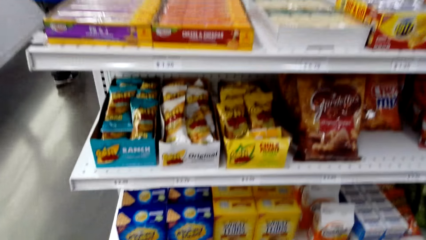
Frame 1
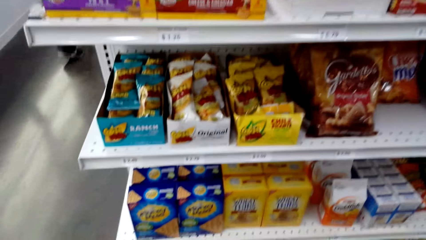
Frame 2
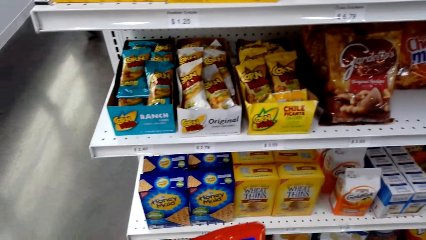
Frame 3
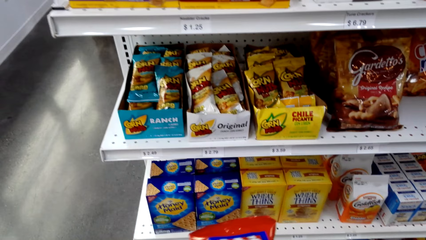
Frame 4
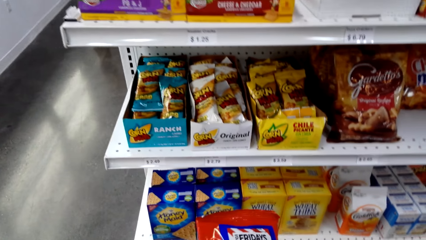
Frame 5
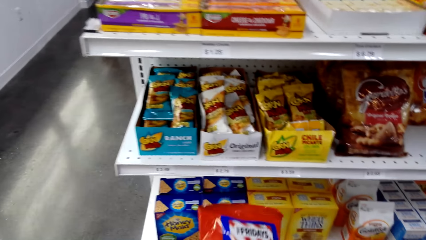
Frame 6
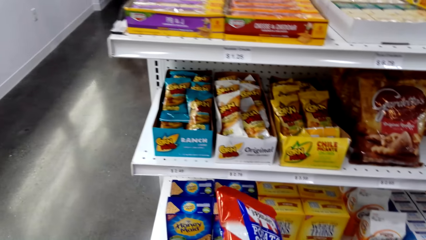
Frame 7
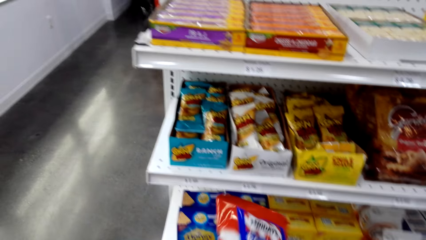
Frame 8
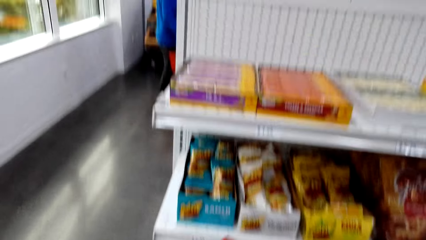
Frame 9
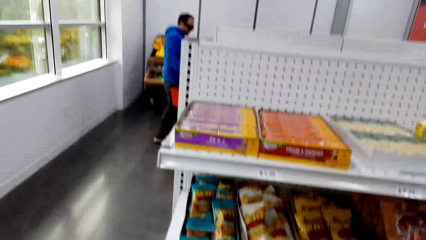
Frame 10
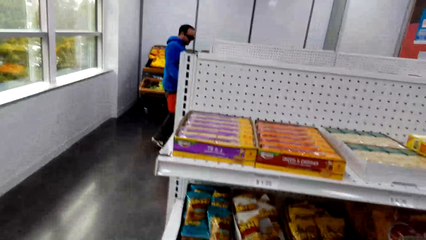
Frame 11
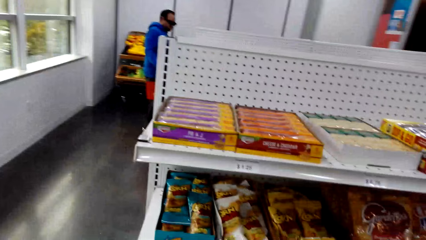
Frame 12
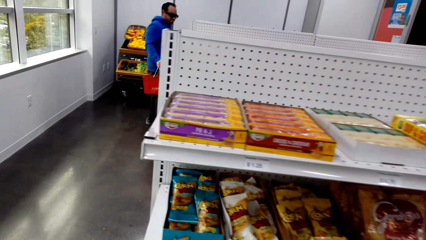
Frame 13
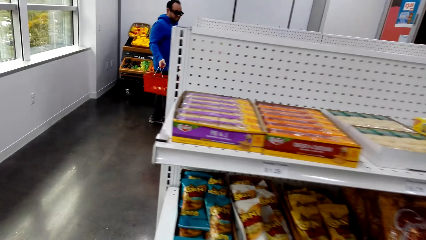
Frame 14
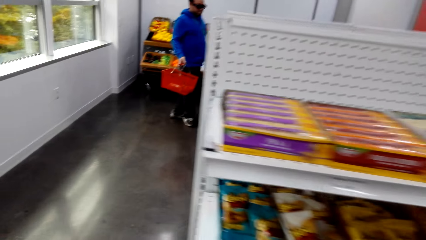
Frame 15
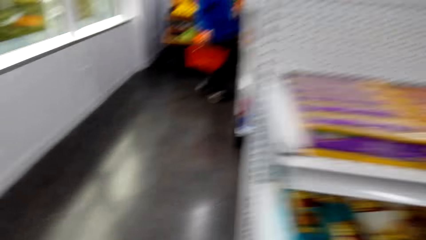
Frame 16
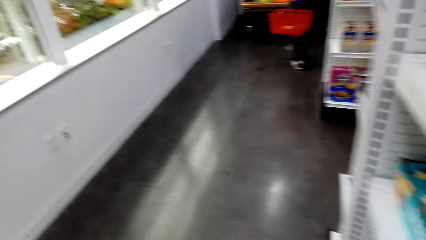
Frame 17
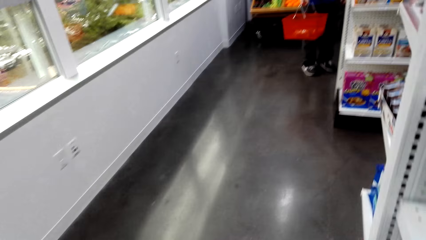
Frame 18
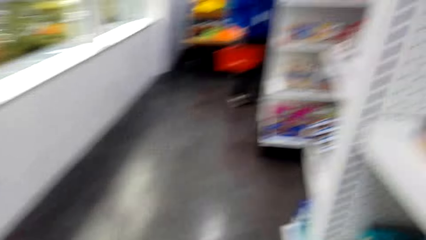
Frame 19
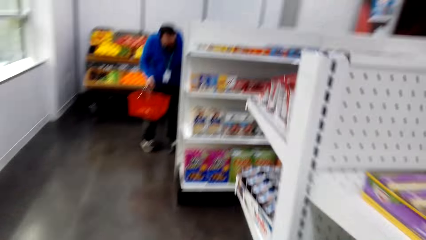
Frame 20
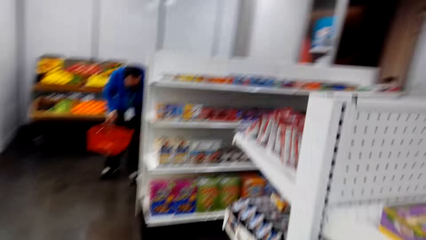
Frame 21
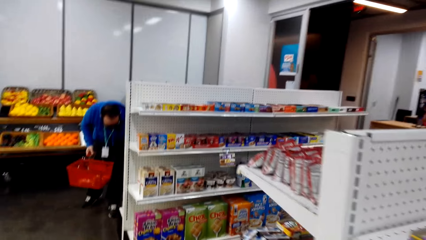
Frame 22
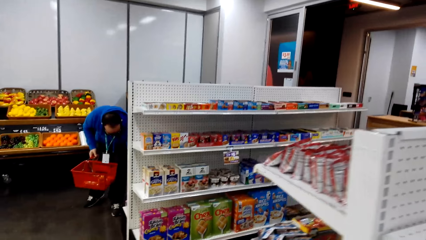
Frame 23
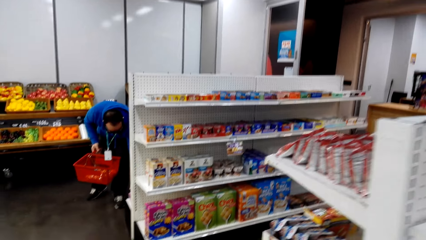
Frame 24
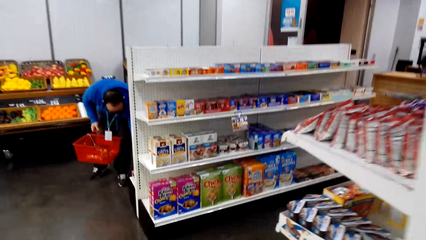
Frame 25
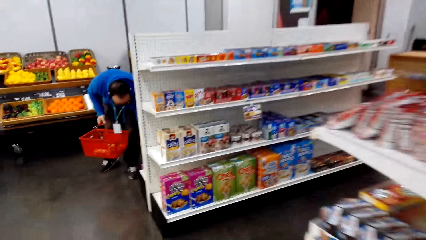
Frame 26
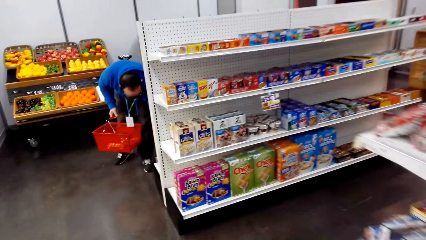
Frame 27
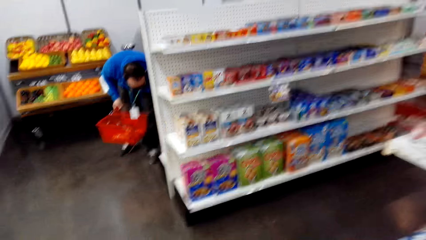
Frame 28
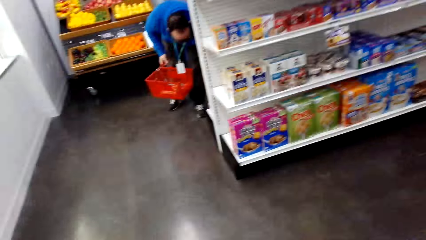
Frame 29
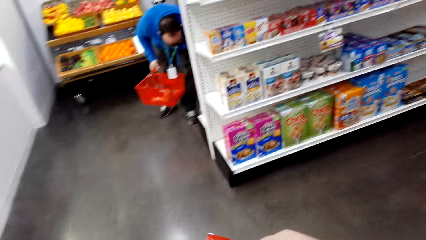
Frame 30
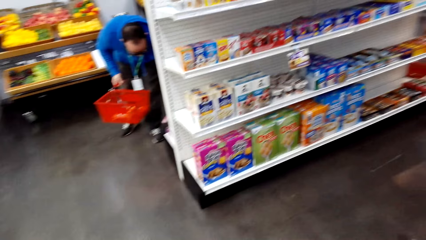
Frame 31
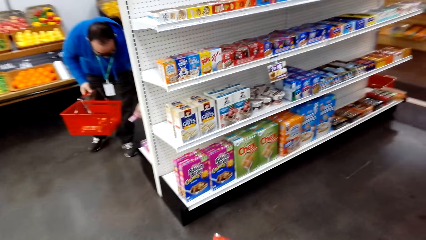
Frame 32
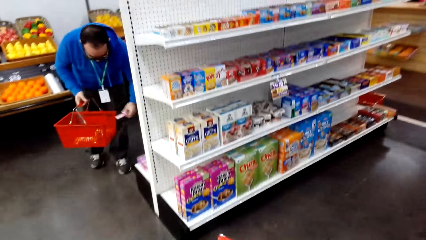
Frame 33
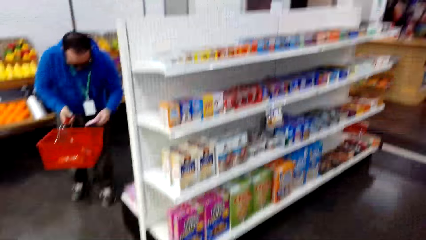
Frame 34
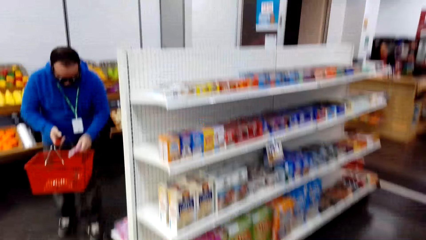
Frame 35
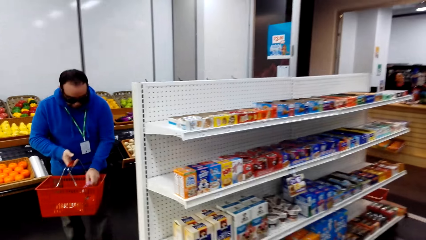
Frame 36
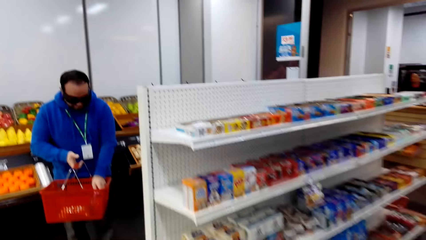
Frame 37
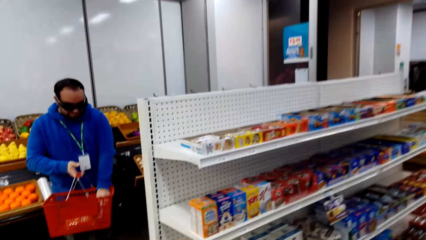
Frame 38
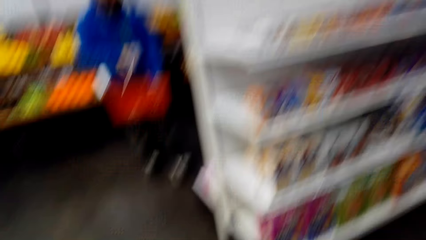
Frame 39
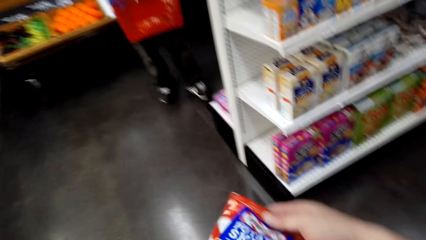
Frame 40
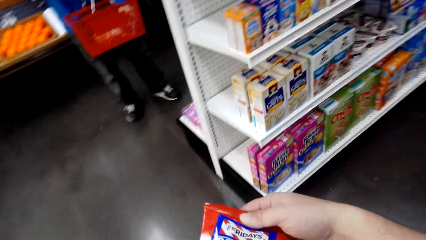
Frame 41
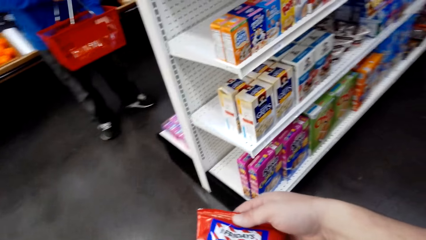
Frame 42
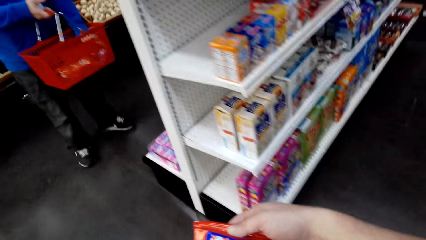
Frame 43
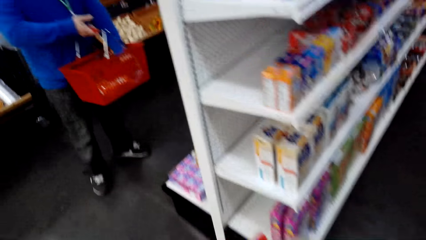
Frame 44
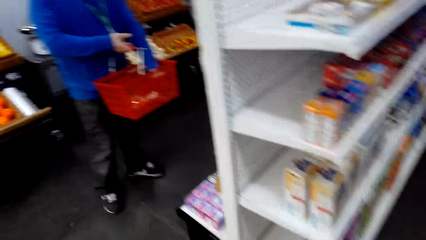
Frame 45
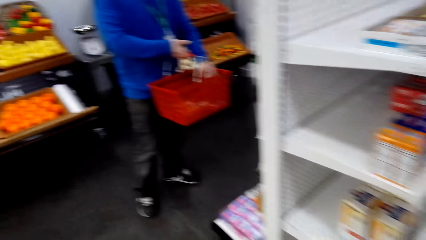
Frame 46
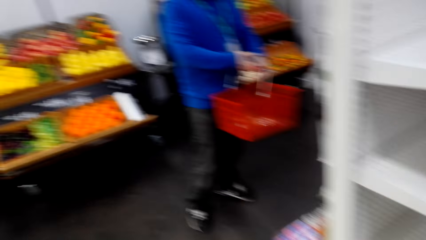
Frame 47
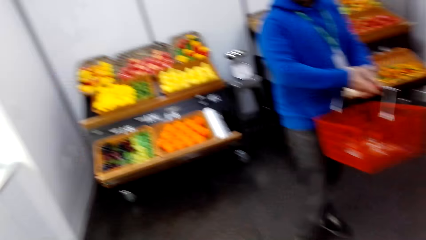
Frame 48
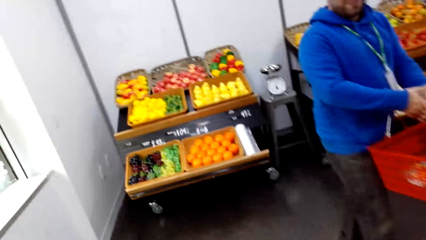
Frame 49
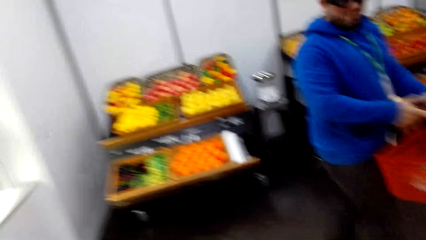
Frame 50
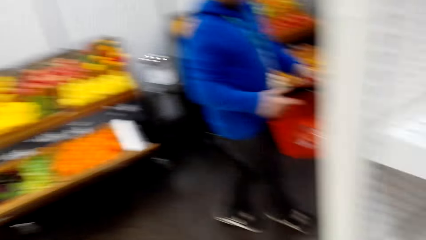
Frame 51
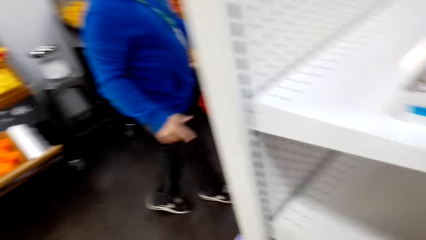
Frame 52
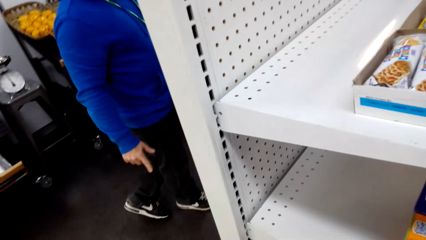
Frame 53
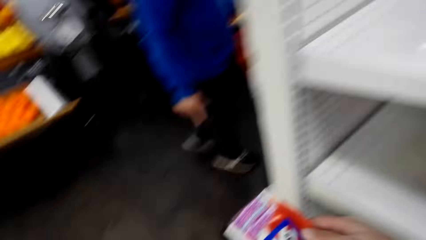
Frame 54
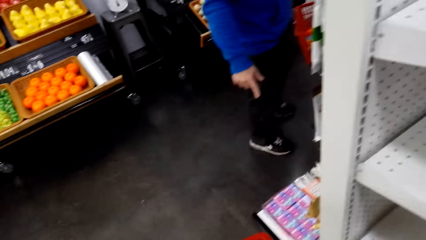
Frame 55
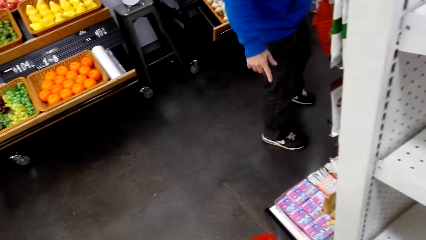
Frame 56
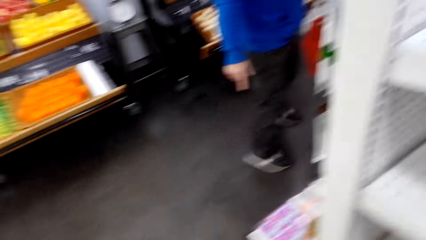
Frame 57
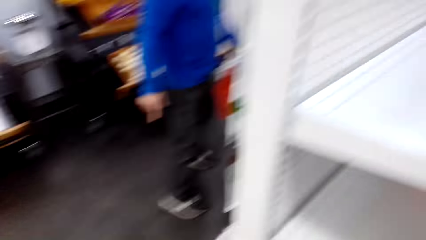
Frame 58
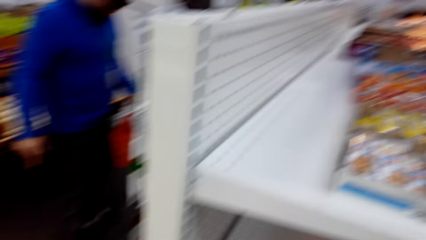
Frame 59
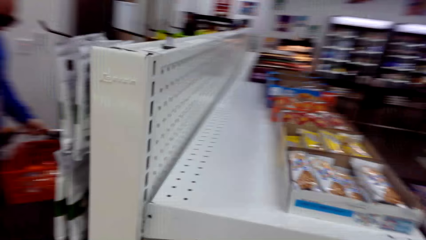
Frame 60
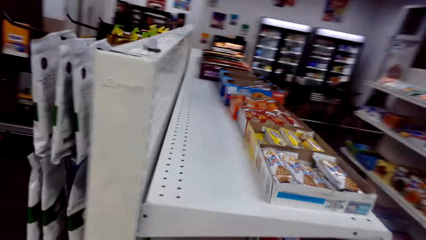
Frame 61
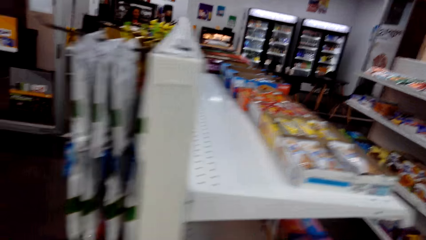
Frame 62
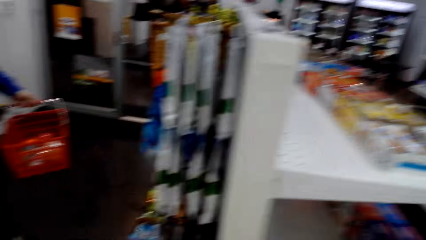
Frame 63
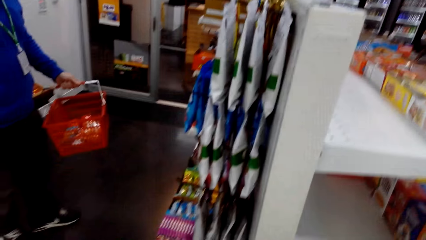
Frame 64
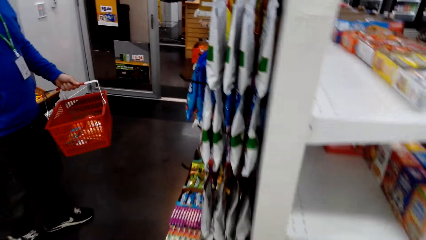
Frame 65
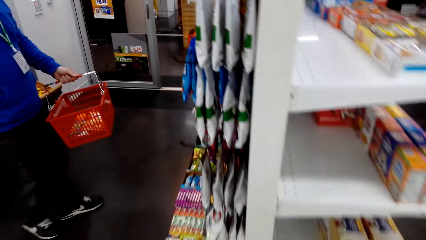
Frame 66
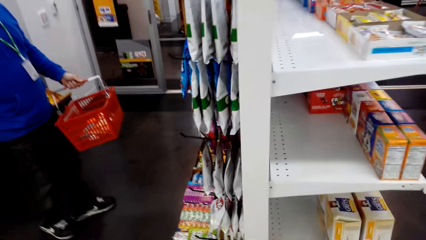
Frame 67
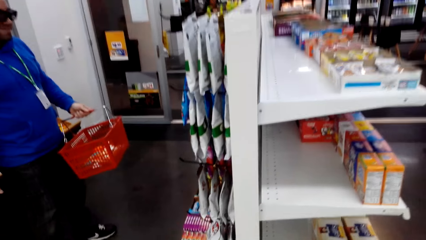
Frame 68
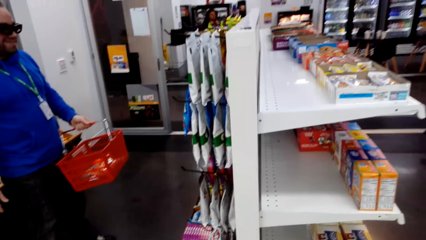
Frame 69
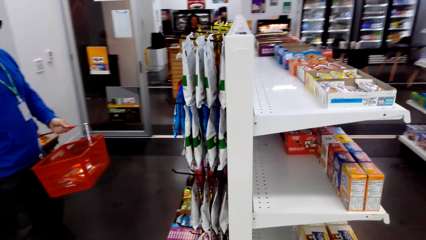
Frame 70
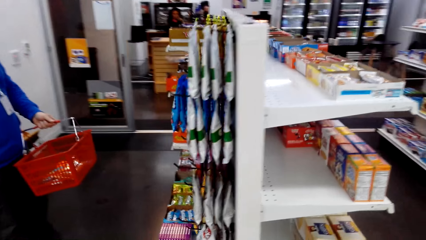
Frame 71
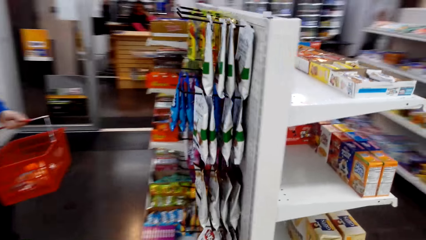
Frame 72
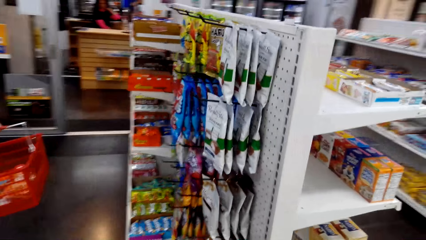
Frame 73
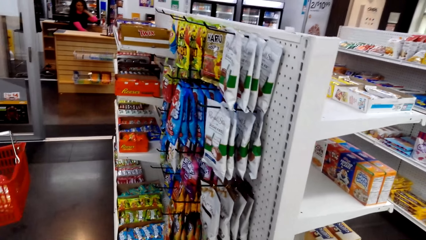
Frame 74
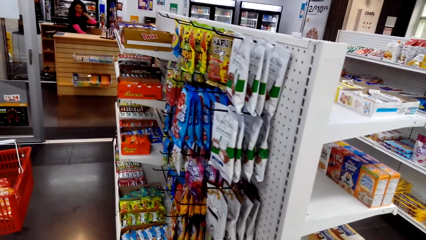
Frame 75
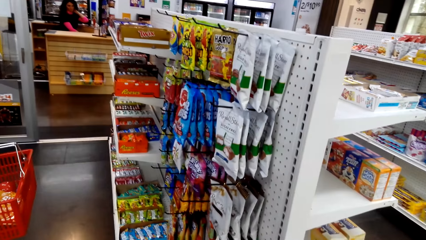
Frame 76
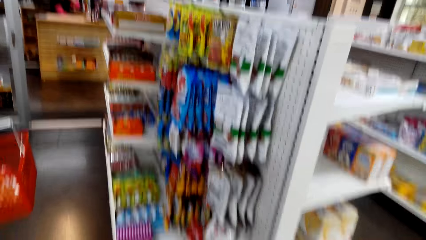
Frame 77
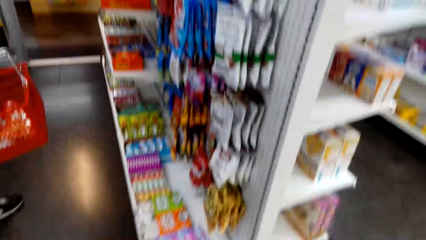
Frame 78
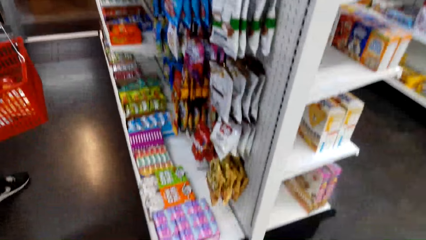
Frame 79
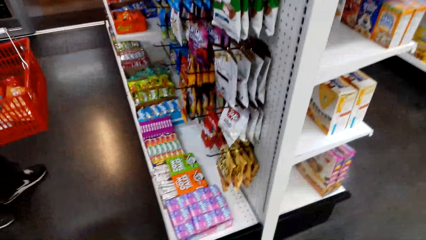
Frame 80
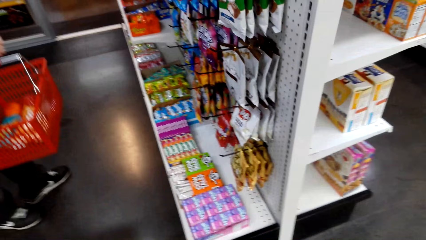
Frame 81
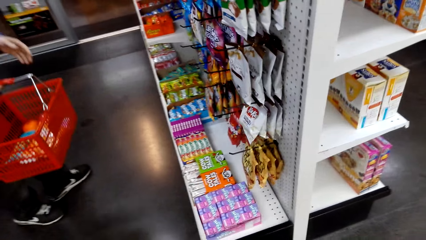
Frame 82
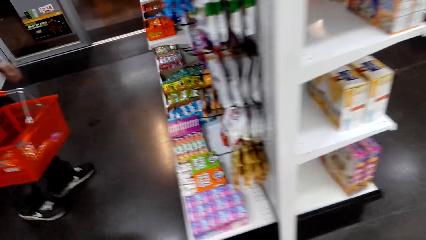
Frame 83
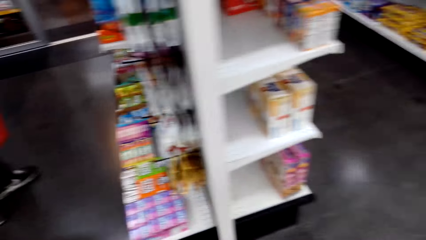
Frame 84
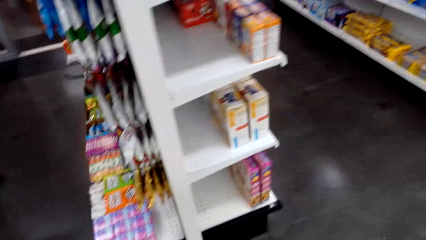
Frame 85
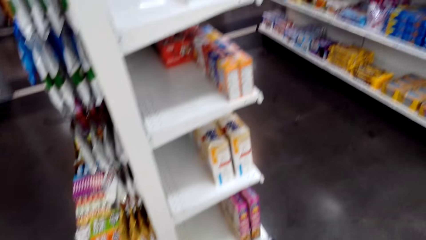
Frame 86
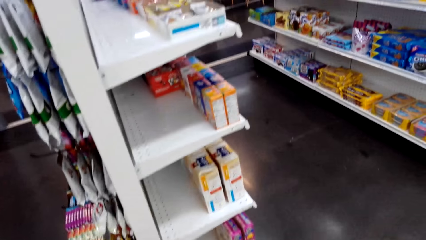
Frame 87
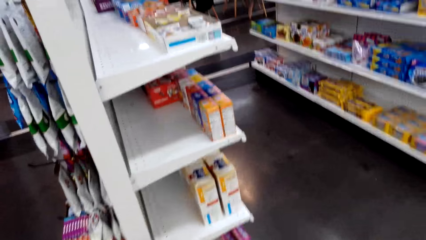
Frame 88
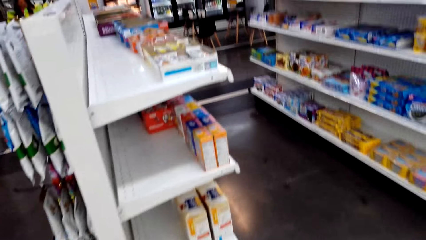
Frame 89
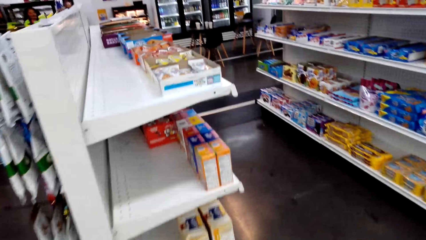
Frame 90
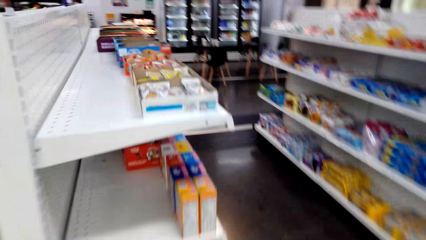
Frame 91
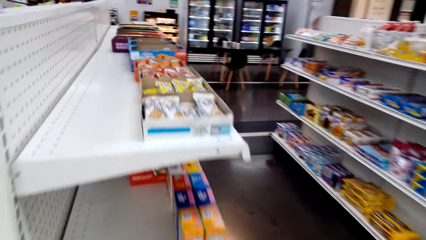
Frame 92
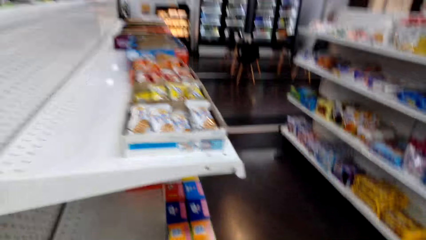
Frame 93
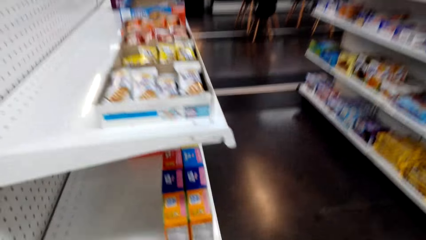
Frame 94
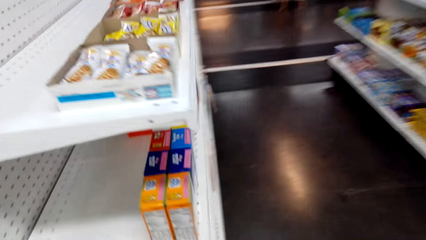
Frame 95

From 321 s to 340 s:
The camera wearer stares at the potato skins. They walk around the room. They put the potato skins in the shopping basket. They walk in the supermarket. A man picks something. The man talks with the camera wearer. The camera wearer looks around.
